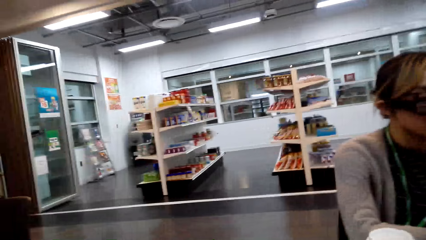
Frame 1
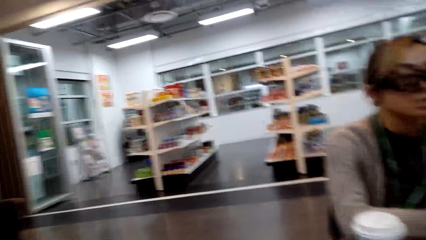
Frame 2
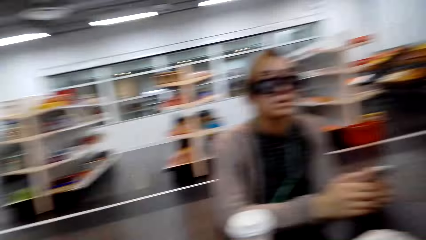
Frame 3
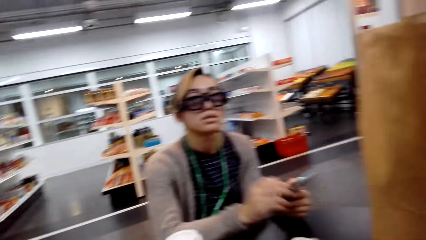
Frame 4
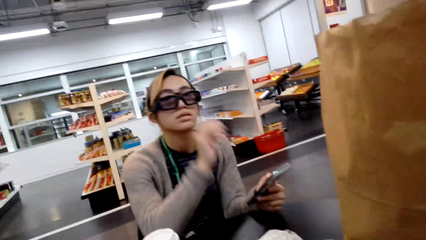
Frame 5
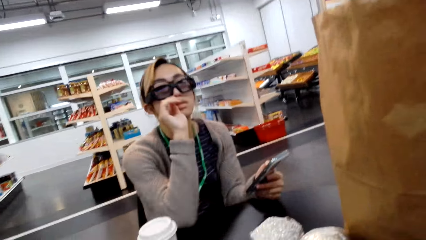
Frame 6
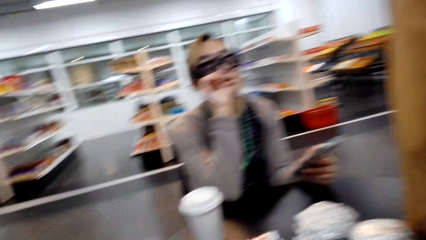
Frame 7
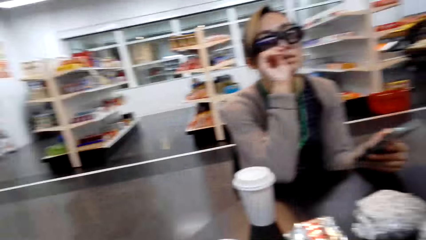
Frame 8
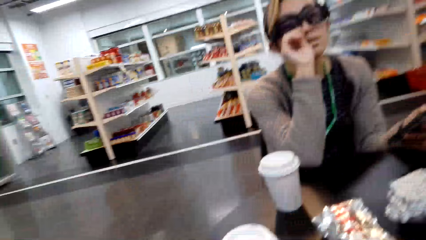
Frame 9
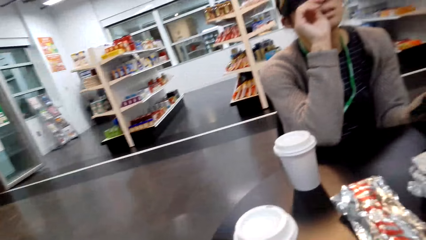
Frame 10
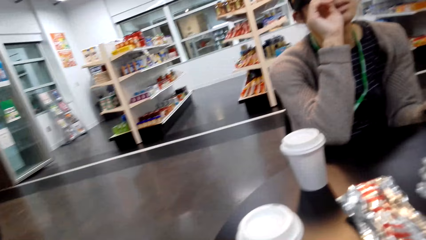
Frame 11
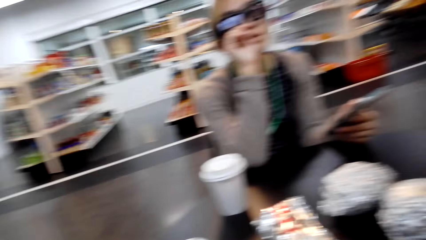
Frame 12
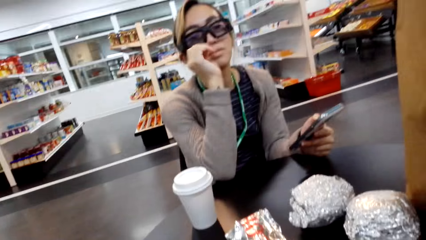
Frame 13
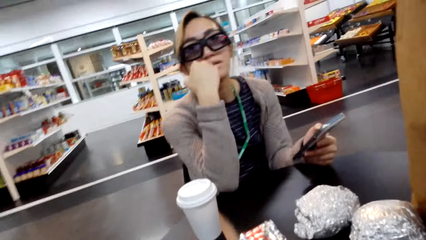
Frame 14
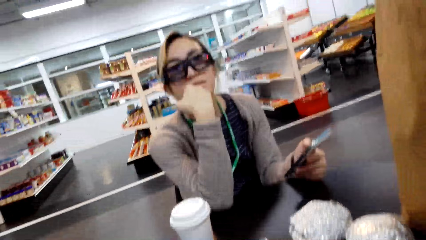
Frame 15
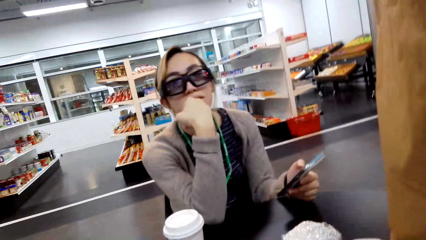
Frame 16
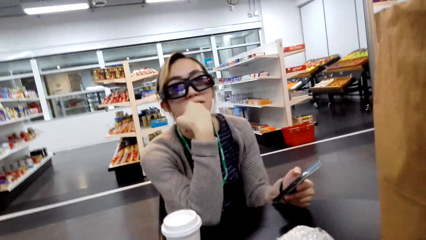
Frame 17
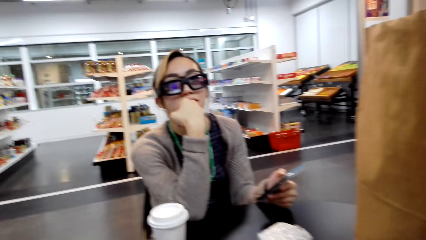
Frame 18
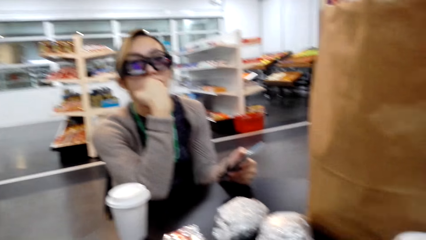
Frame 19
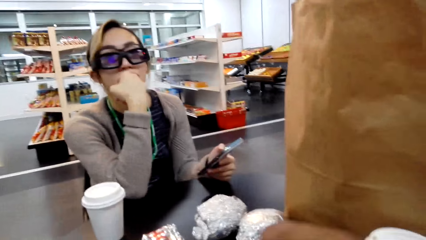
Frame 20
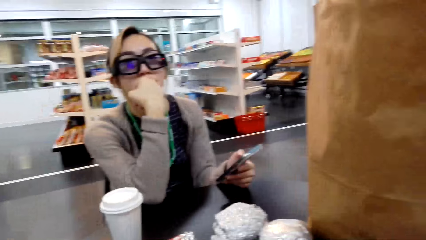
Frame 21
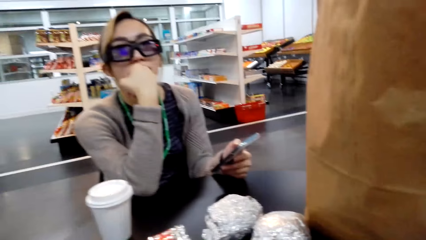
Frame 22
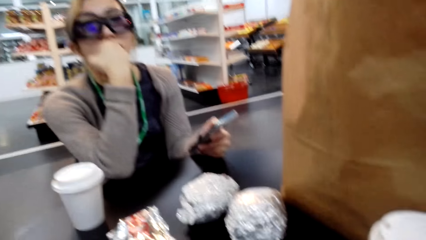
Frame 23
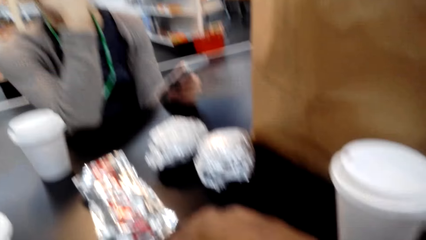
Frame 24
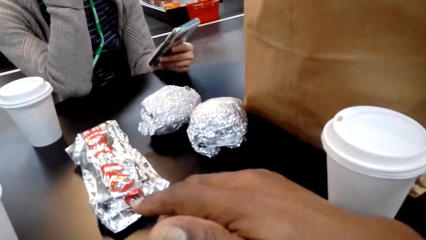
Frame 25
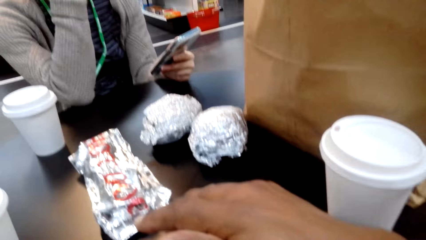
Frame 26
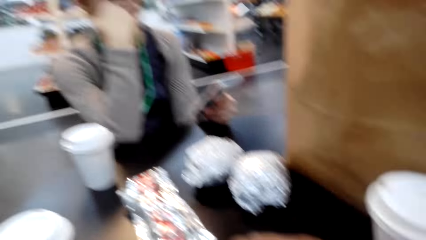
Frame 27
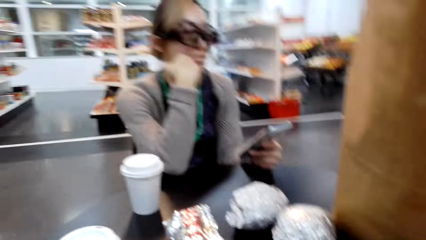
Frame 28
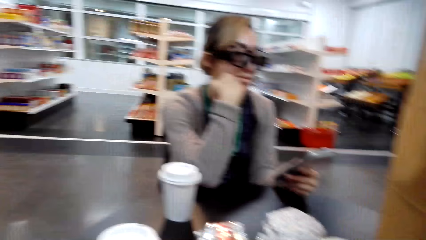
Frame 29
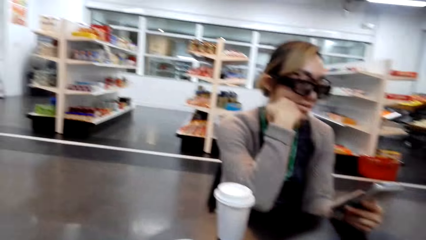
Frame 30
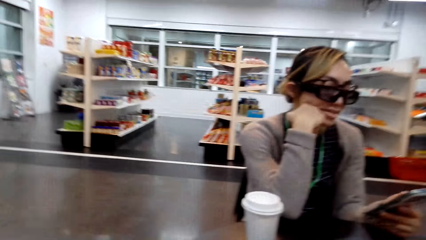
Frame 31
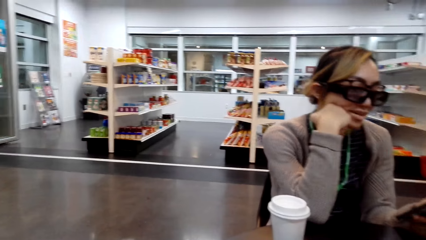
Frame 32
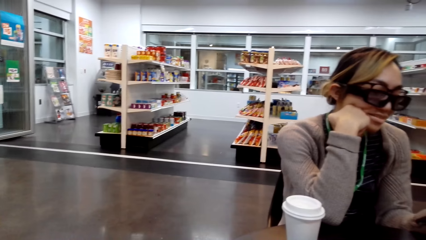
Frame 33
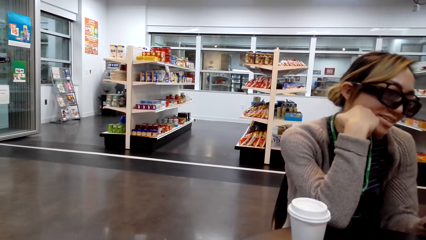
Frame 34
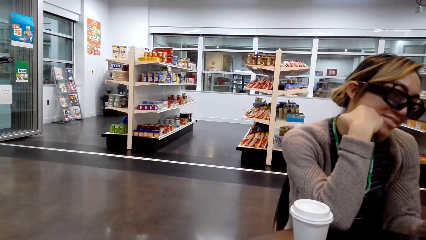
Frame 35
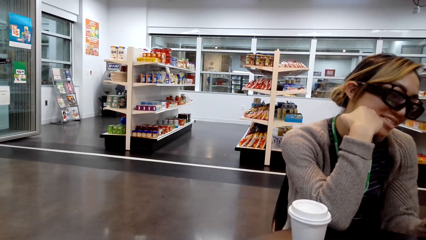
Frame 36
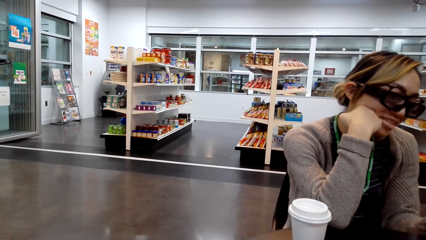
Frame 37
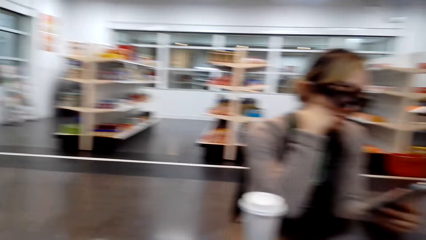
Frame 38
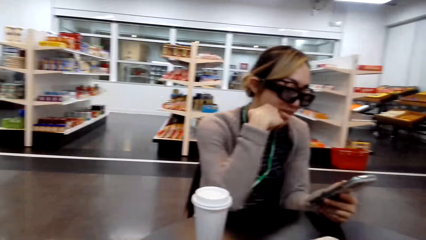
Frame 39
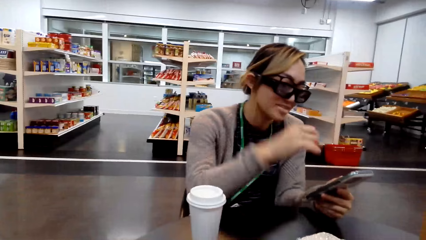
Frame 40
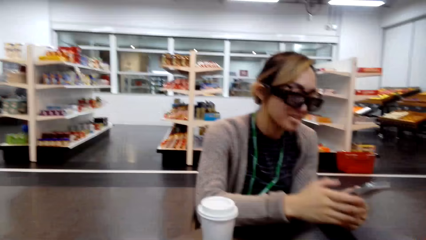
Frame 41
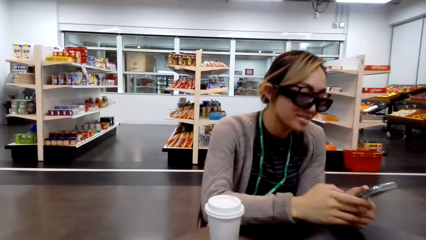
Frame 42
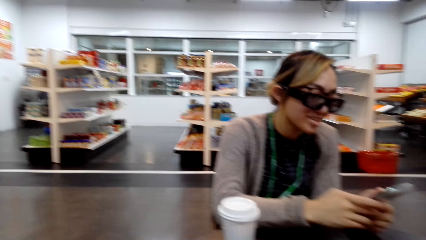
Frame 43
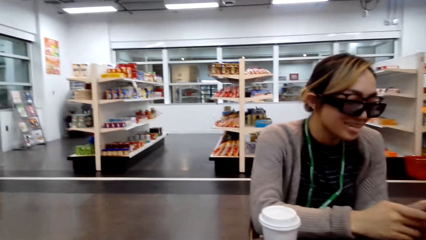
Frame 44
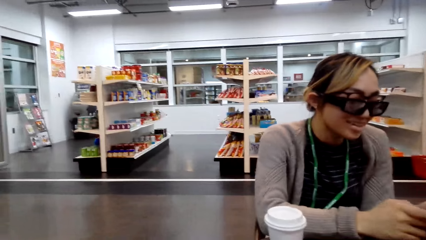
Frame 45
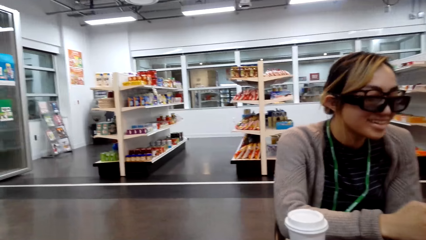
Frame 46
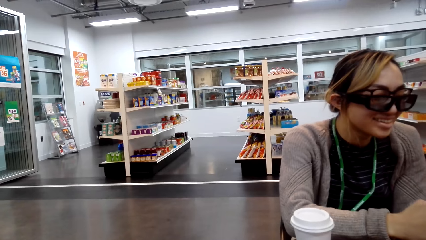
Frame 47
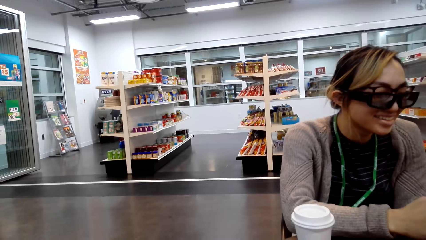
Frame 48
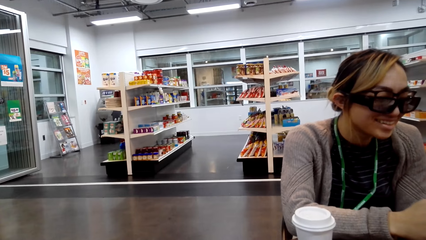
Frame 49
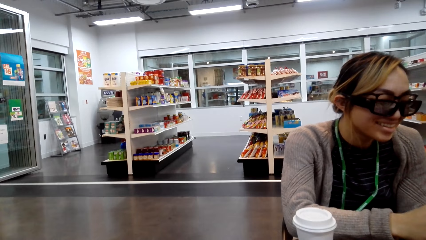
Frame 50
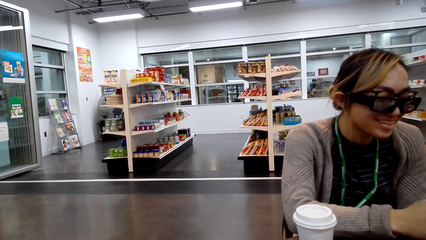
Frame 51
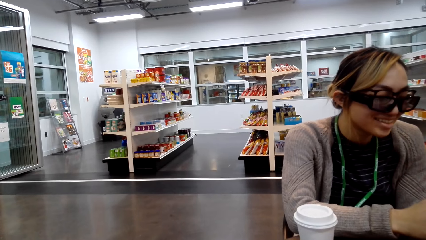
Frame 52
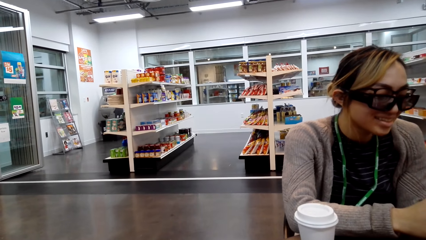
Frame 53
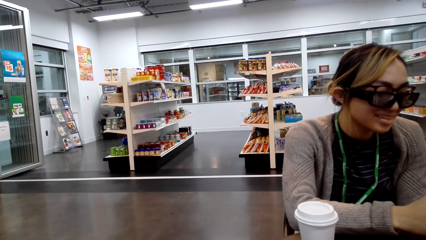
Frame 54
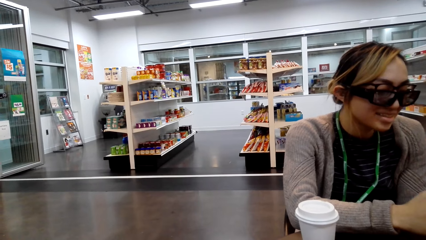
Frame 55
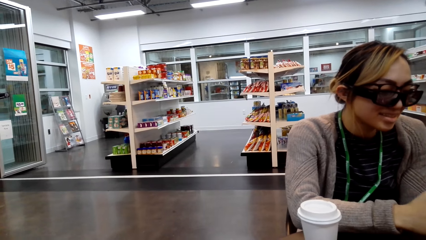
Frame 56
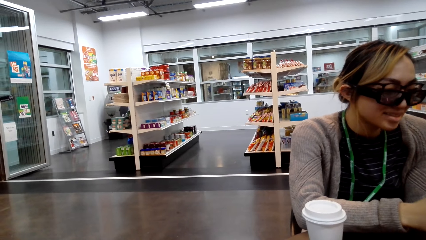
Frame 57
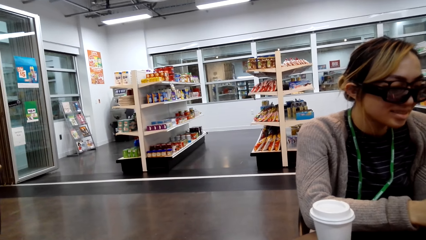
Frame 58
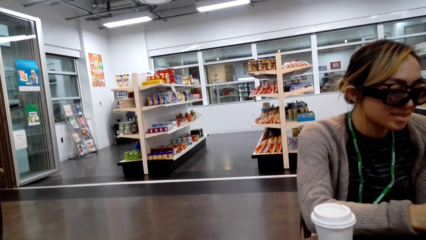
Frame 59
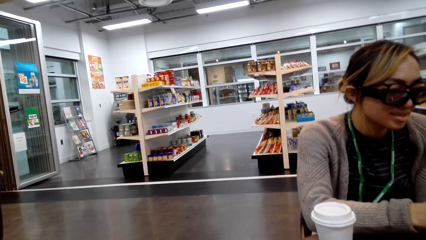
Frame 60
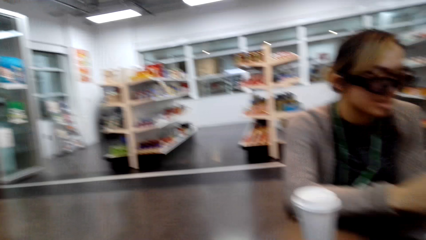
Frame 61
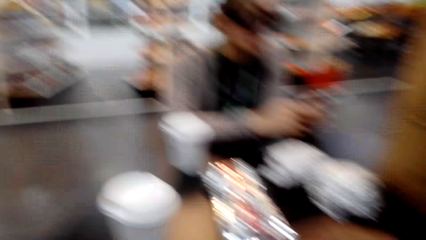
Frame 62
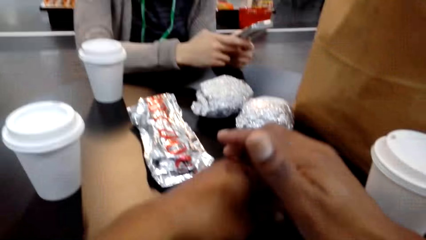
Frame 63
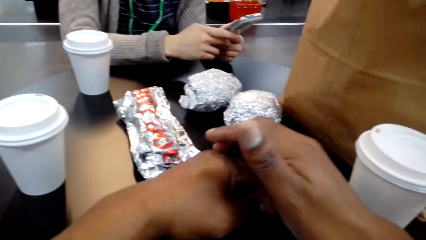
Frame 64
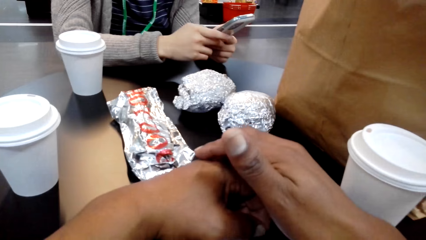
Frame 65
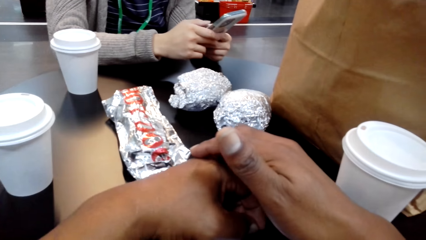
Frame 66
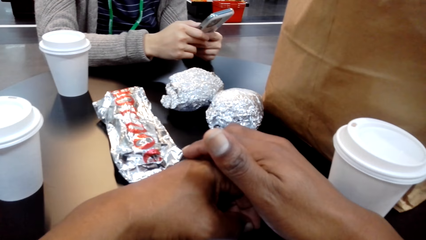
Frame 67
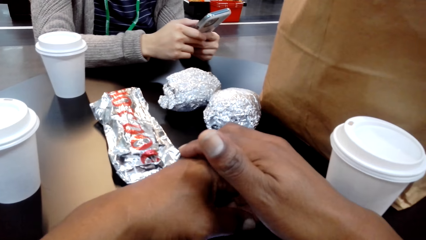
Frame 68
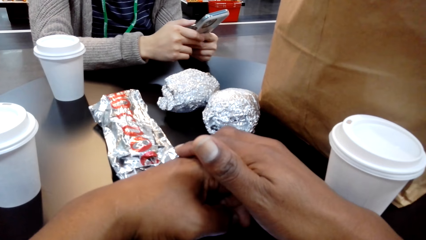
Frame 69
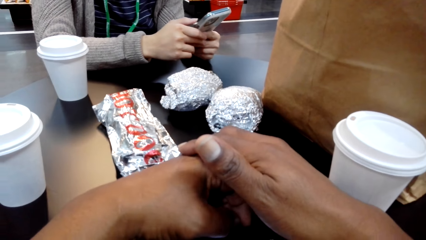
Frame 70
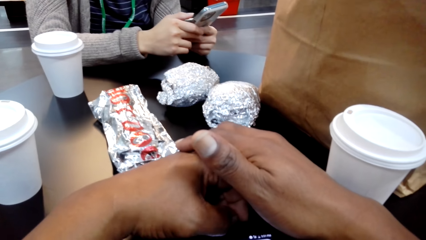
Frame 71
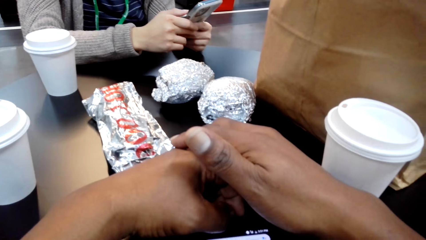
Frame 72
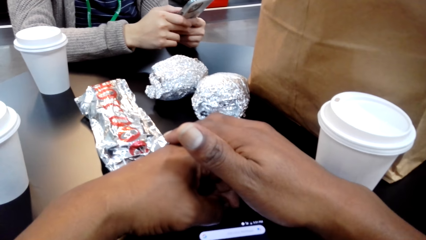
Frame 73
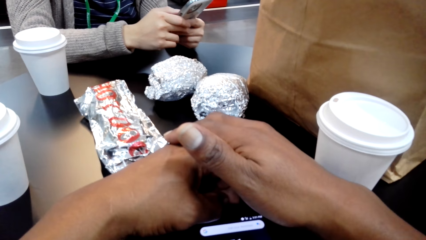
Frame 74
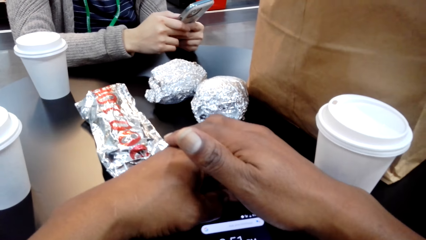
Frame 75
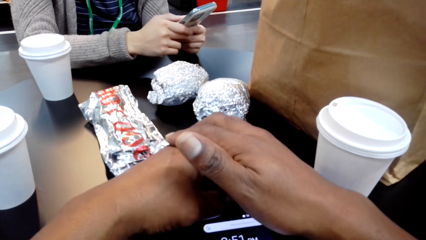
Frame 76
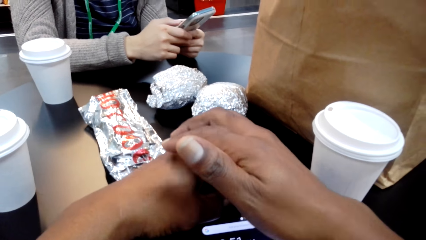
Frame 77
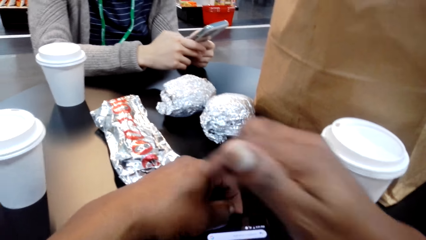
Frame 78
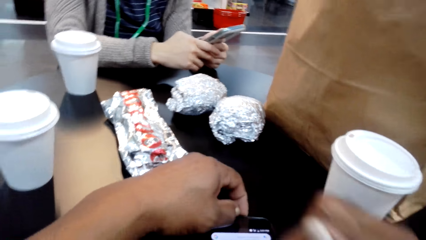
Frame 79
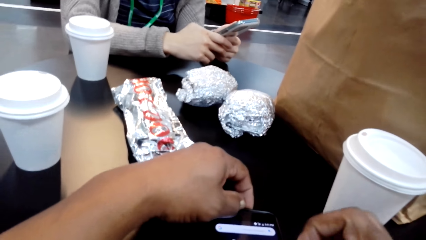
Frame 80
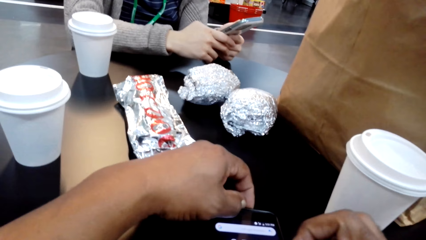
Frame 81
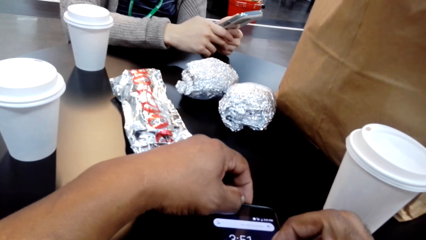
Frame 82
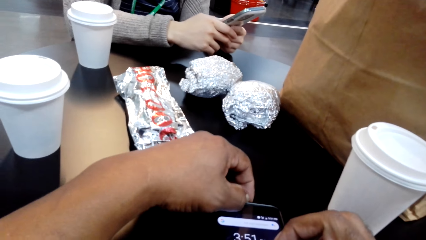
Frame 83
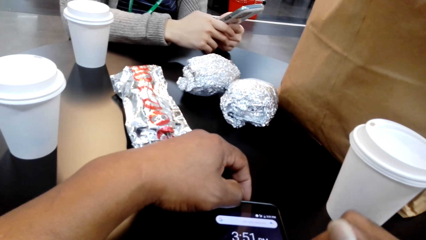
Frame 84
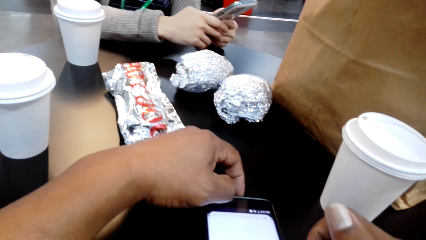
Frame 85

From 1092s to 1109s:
The camera wearer looks around. A woman operates the phone with both hands and pulls her hand off the phone. Another woman touches the nose, holds a phone, and communicates with the camera wearer. The other woman operates the phone and dials the phone. The camera wearer plays with the phone.
